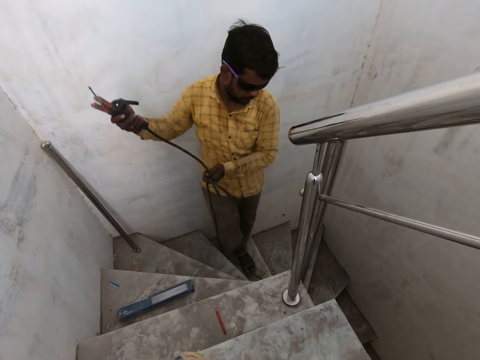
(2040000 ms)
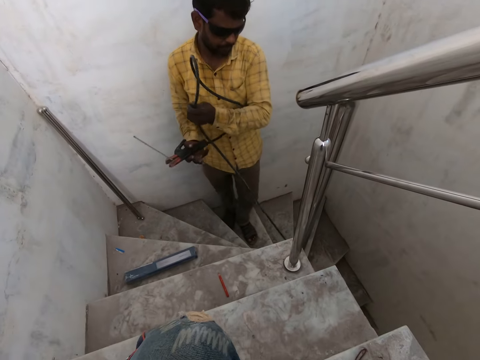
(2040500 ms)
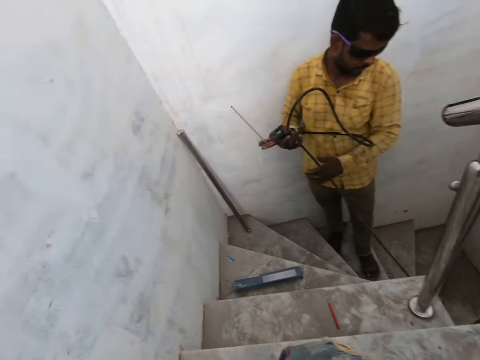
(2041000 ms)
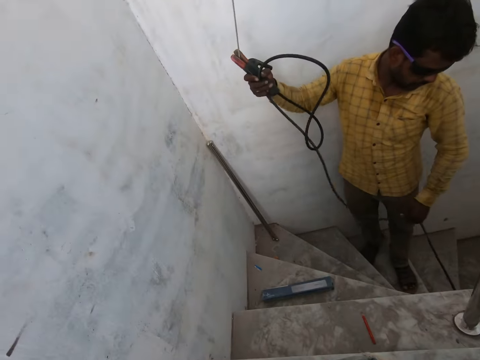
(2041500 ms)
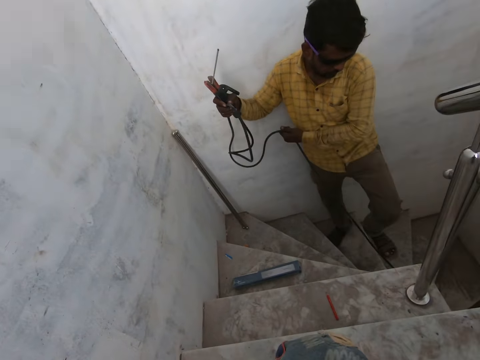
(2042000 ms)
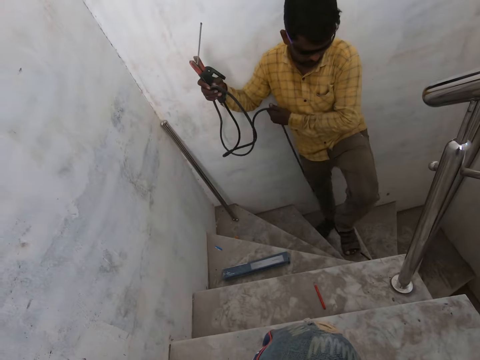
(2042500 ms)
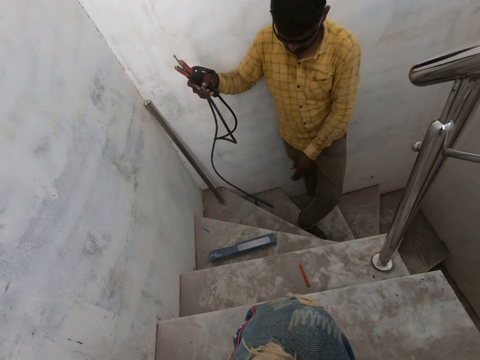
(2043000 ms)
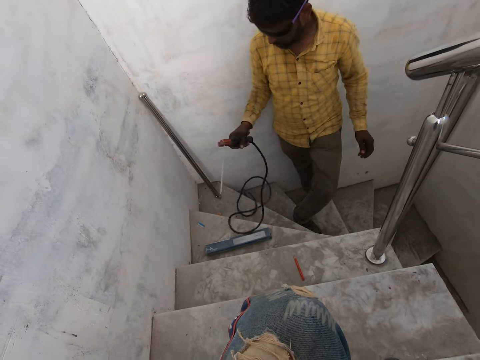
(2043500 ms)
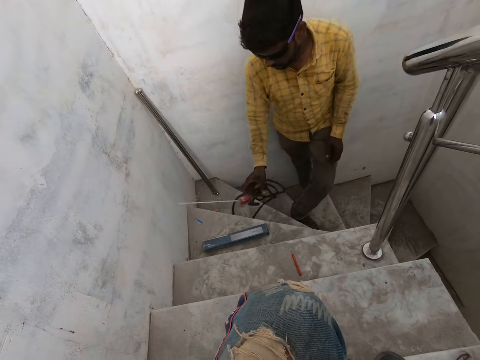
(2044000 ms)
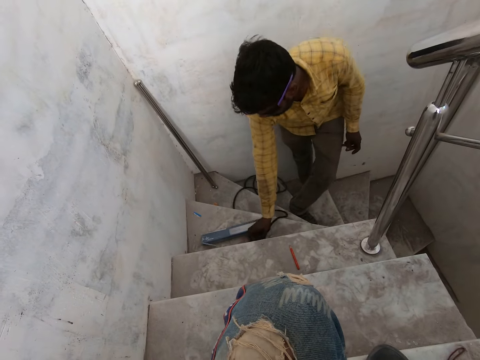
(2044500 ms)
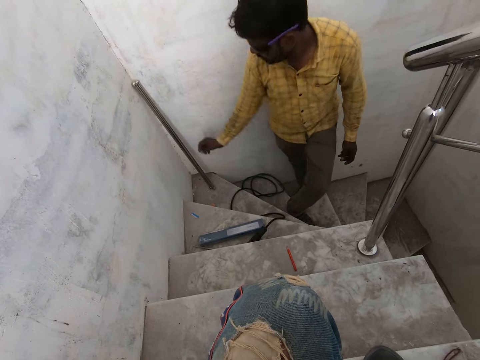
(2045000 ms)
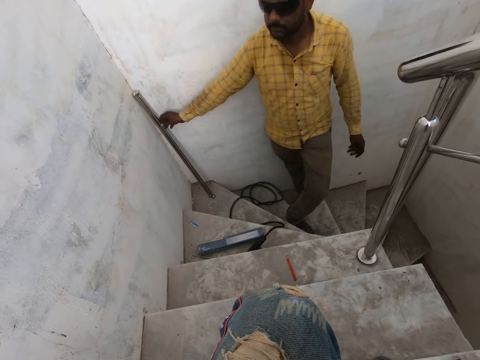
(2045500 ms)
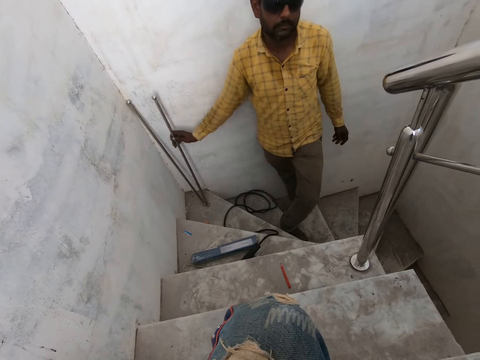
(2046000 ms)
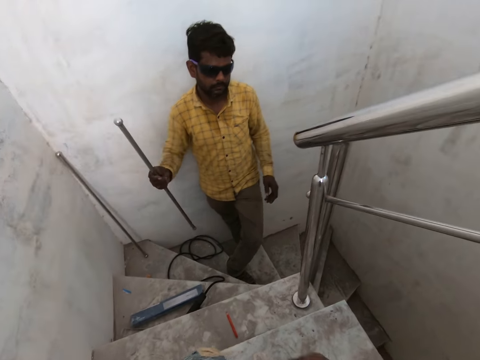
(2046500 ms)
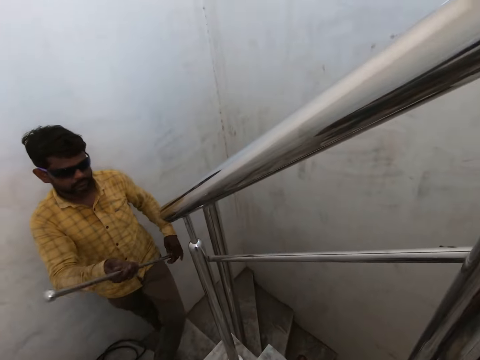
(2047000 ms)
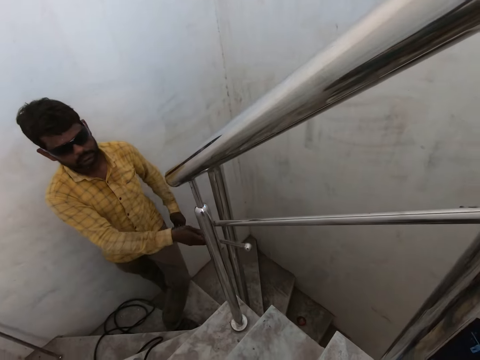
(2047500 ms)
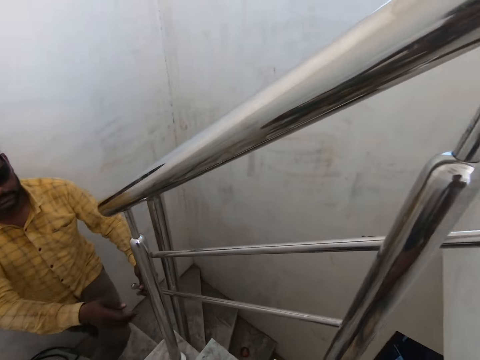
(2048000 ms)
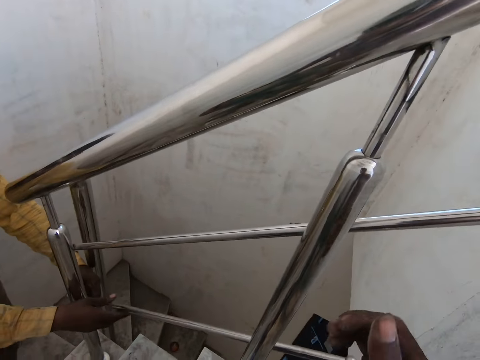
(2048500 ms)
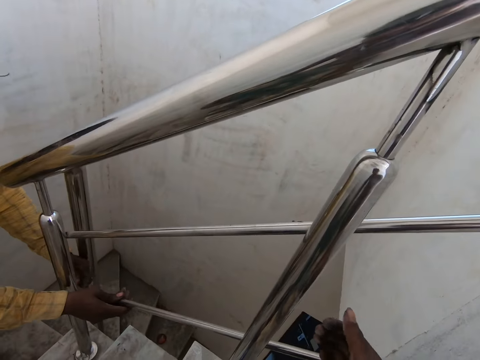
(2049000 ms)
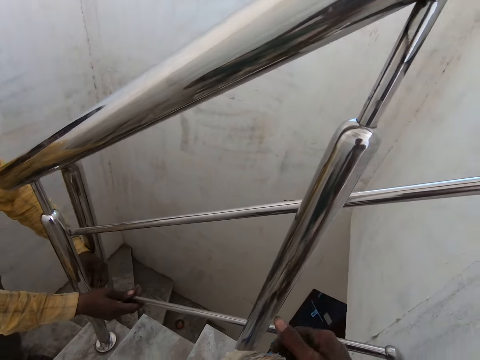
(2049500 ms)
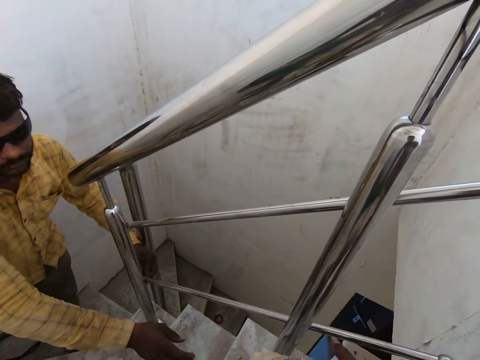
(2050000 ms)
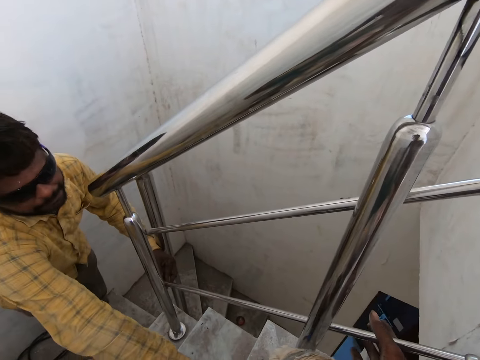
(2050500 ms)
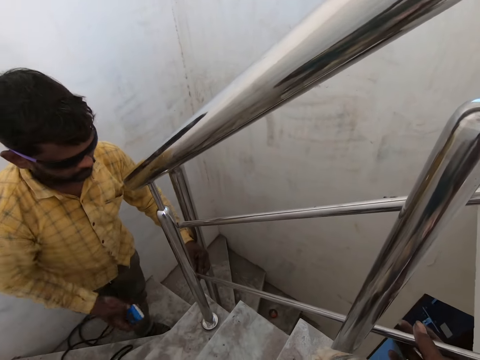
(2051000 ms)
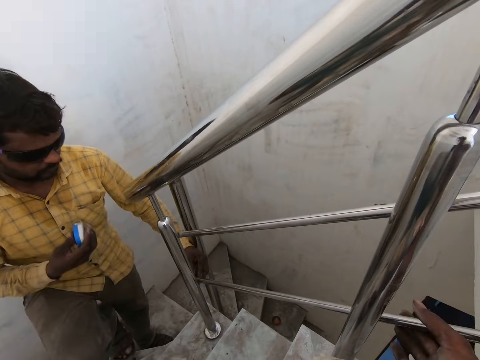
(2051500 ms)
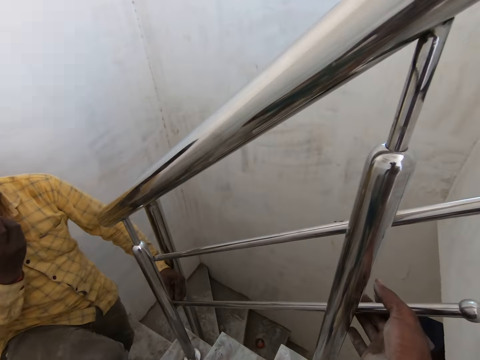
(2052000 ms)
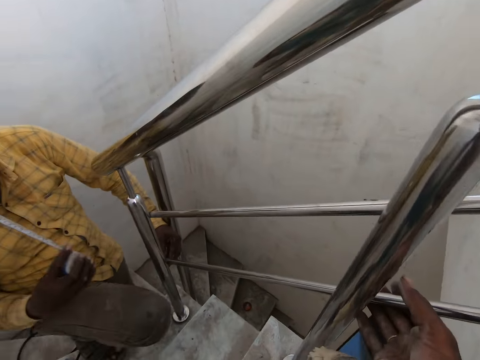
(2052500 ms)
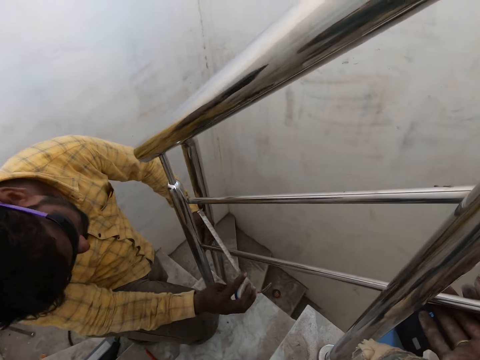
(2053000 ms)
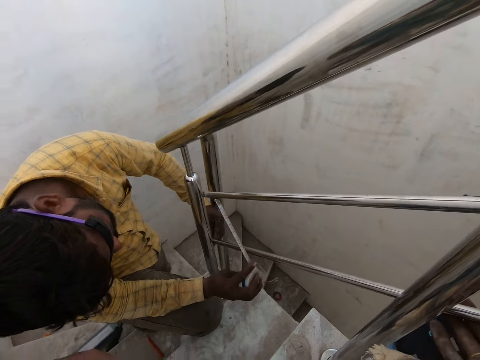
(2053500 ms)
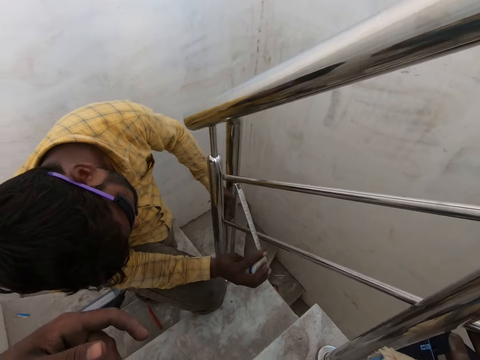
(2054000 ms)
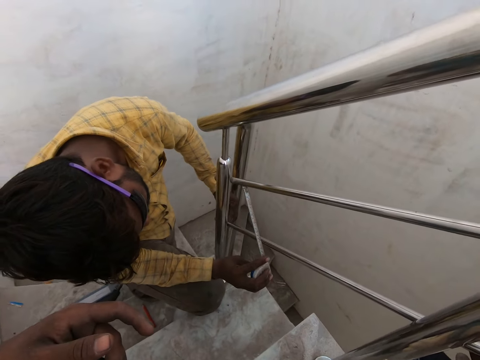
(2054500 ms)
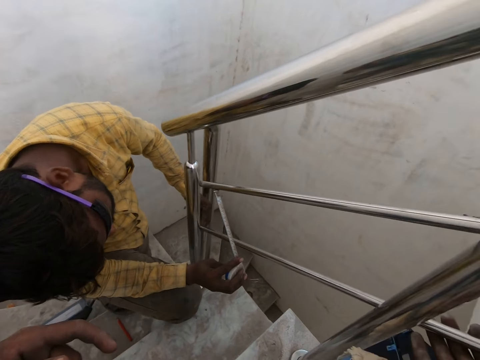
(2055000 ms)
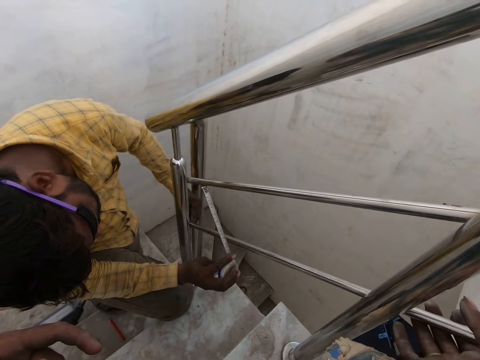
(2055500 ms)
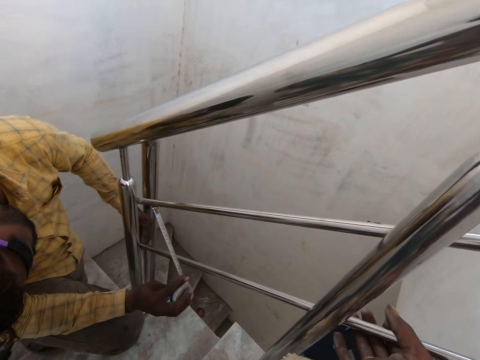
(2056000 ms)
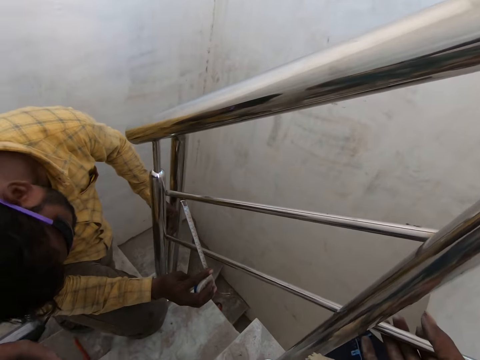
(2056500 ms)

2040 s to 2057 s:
The man pulls the wire of the welding electrode in his right hand. The camera wearer looks aside. The man places his left foot on the wire of the welding electrode in his right hand. He drops the welding electrode in his right hand on the staircase. The camera wearer looks at the man. The man picks up a stair railing on a wall with his right hand. The camera wearer looks at the man again. The man sets the stair railing in his hands on the metal balusters on the stairs. The camera wearer holds the stair railing firmly to the metal baluster with his right hand. The man picks up the measuring tape on the staircase with his right hand. He pulls out the measuring tape in his right hand with his mouth. He measures spaces between the stair railings on the metal balusters with the measuring tape in his right hand. The camera wearer looks at the man again.

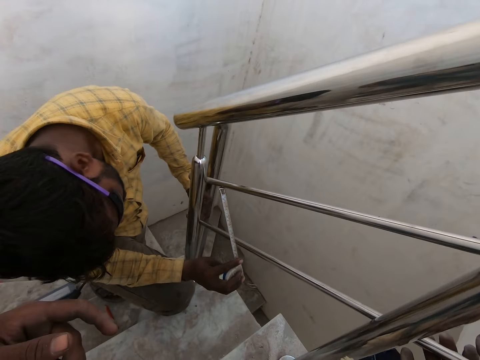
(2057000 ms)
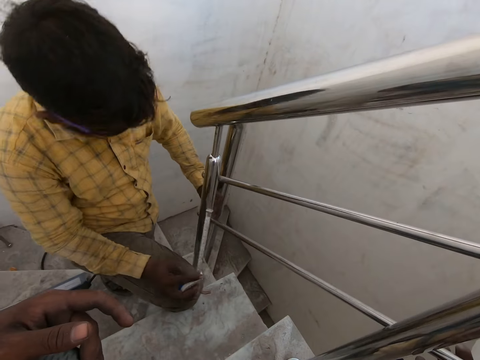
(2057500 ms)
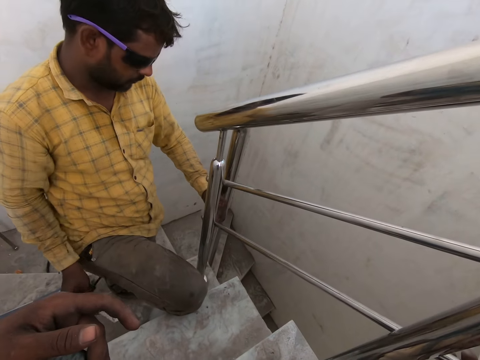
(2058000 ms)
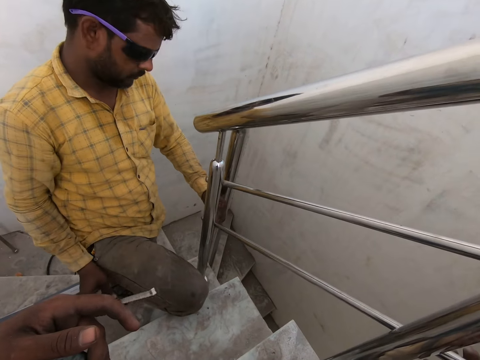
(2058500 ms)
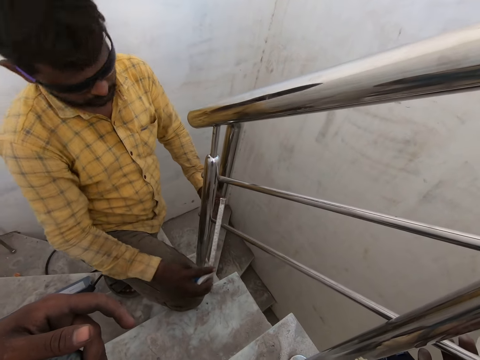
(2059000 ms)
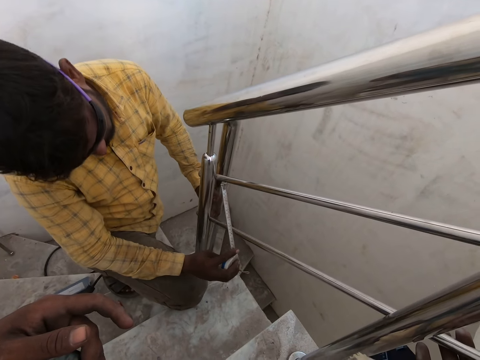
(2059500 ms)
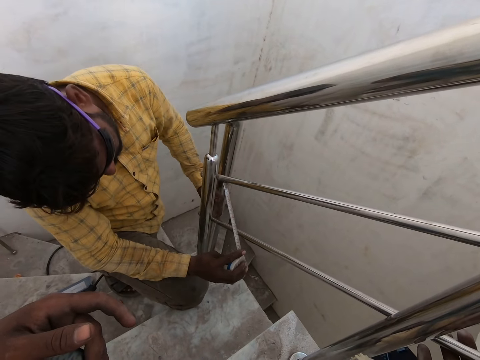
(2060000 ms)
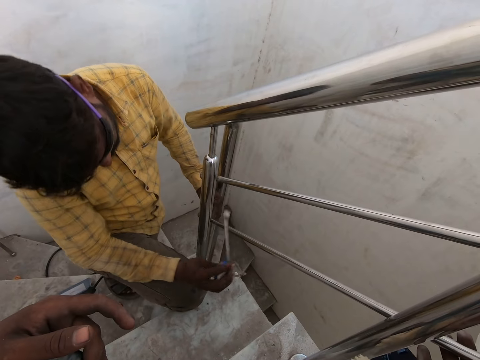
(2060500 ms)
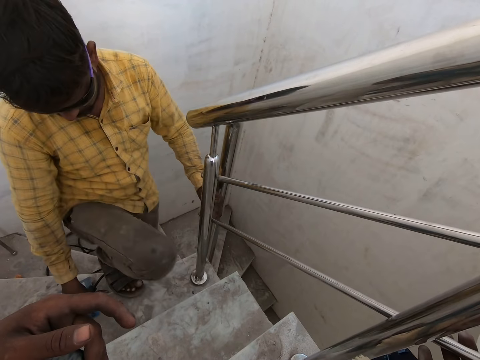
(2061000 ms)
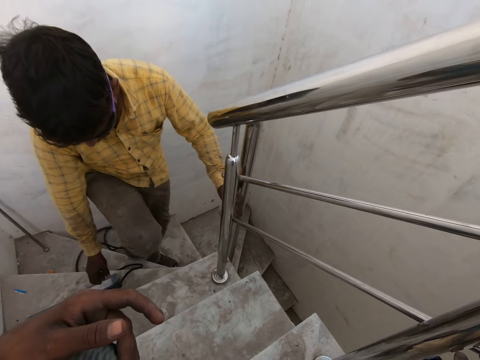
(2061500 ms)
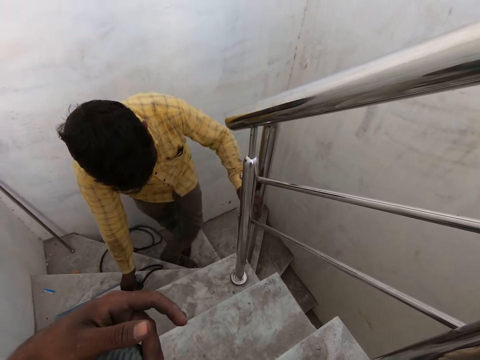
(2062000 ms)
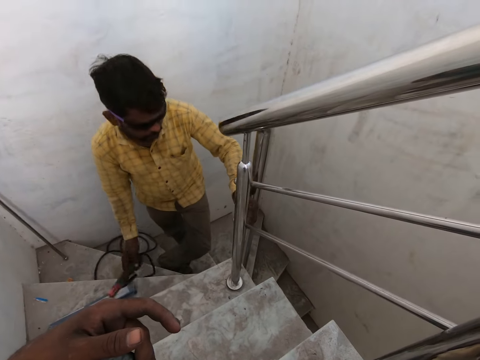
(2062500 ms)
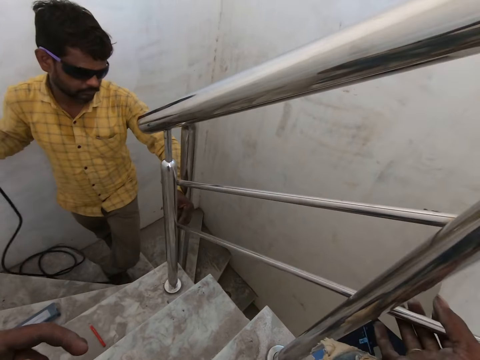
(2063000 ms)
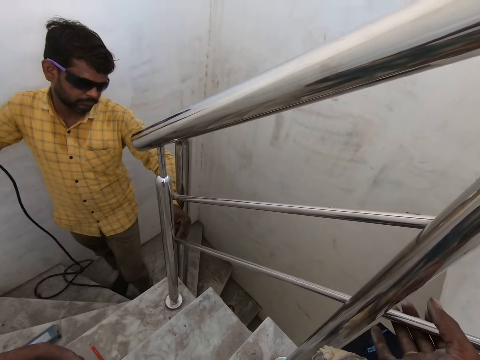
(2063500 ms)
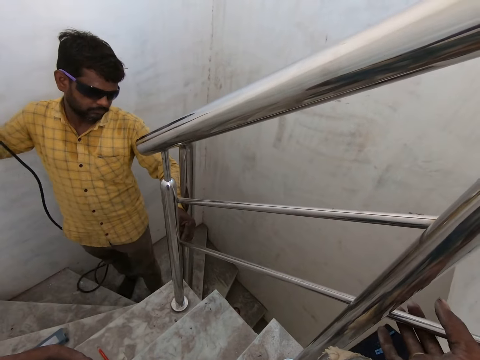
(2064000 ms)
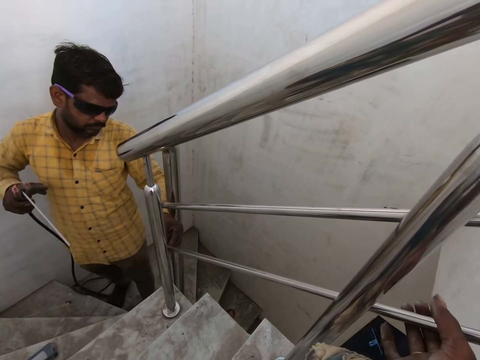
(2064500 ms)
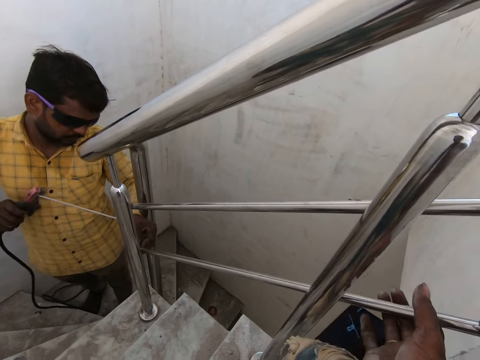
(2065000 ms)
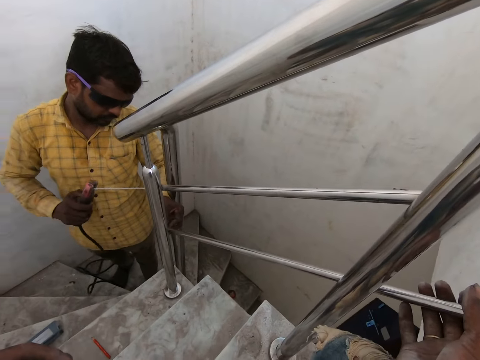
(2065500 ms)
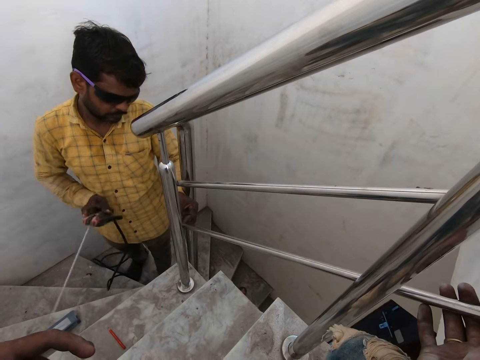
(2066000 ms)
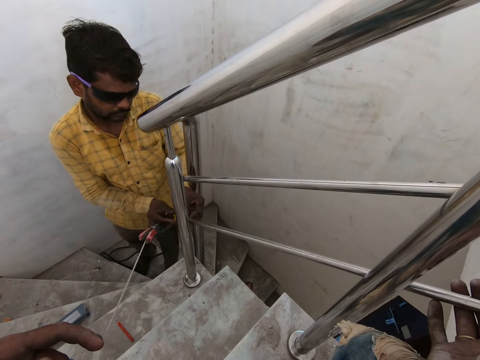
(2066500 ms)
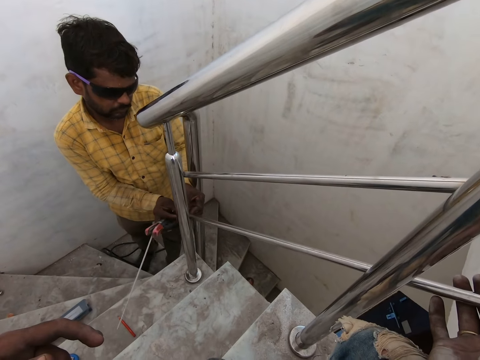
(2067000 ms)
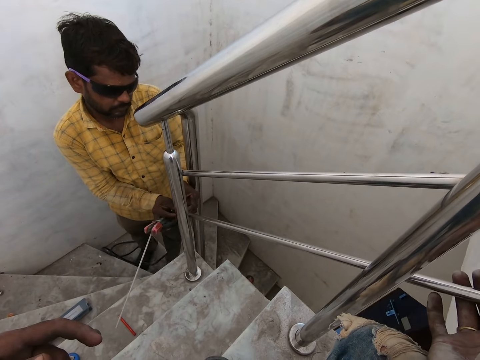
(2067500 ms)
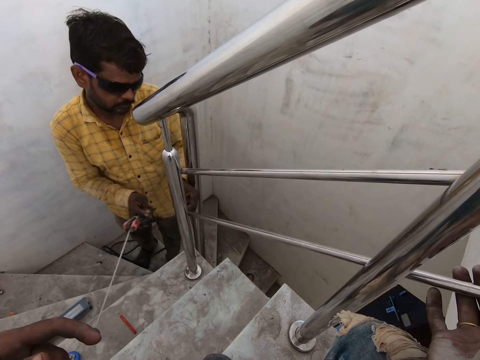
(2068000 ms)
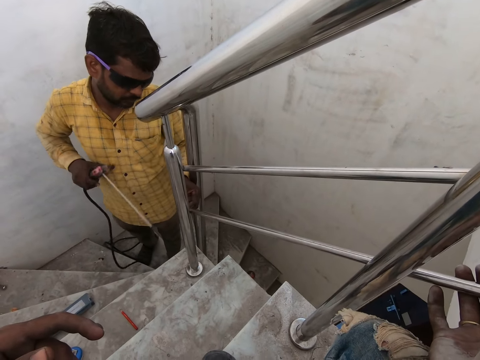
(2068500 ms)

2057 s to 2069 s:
The camera wearer looks around. They look at the left hand. A man drops the measuring tape in his right hand on the staircase. The camera wearer looks at the man. The man picks up the measuring tape on the staircase with the welding electrode on the staircase. The camera wearer looks at the left hand. They look at the left hand again. They look at the man. They hold the metal rod with the right hand. The man sets the stair railing on the metal balusters with both hands.
